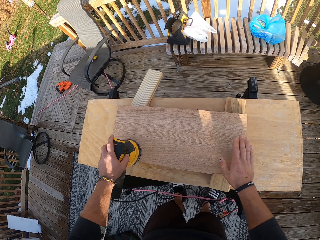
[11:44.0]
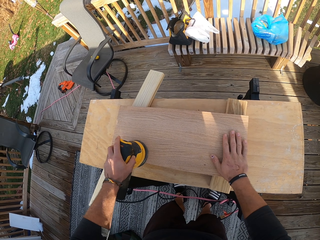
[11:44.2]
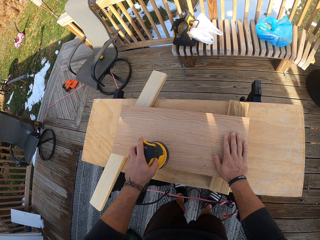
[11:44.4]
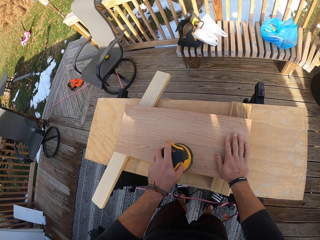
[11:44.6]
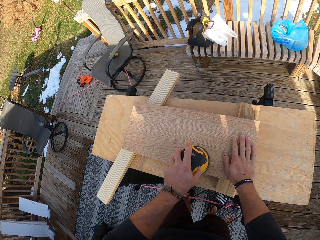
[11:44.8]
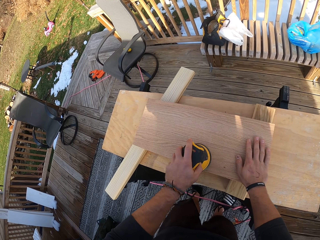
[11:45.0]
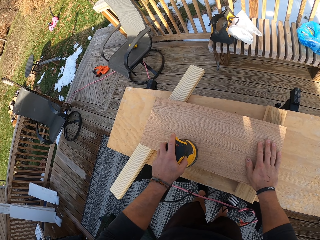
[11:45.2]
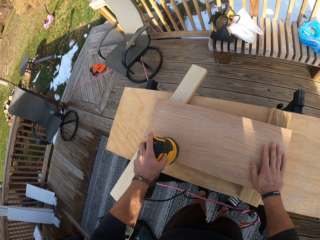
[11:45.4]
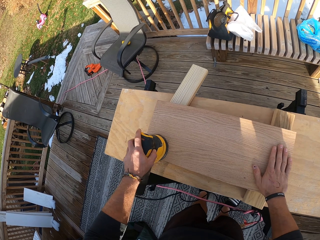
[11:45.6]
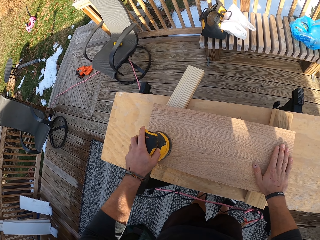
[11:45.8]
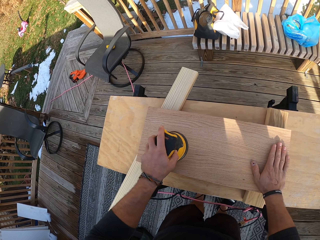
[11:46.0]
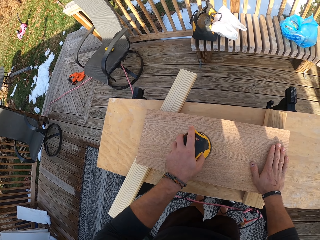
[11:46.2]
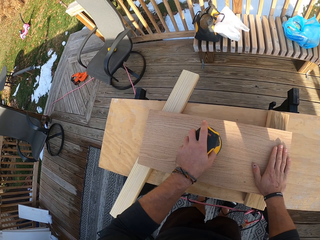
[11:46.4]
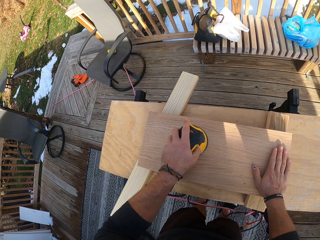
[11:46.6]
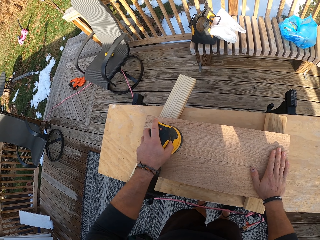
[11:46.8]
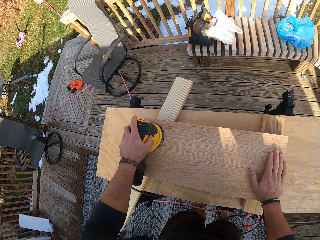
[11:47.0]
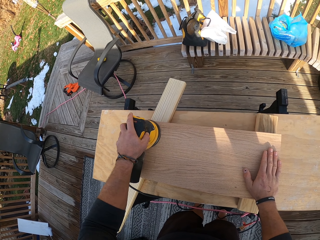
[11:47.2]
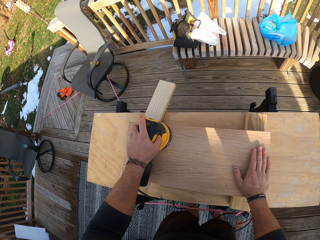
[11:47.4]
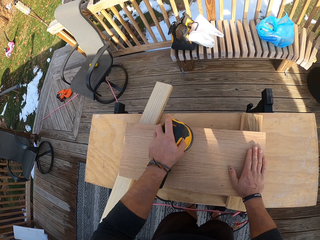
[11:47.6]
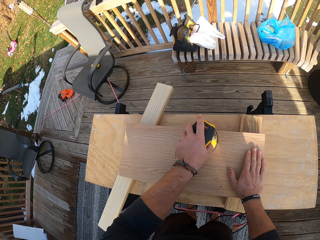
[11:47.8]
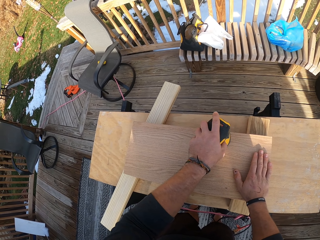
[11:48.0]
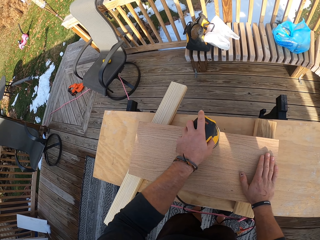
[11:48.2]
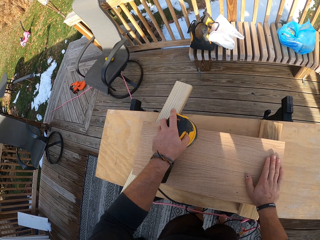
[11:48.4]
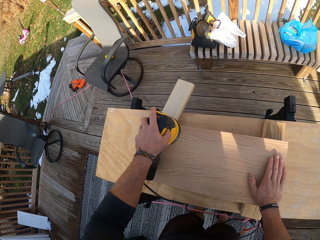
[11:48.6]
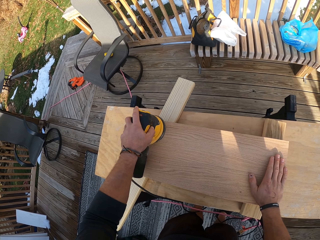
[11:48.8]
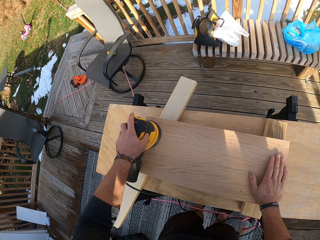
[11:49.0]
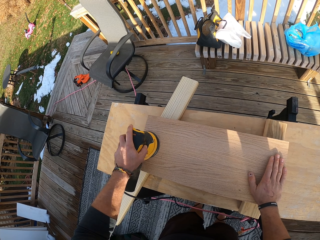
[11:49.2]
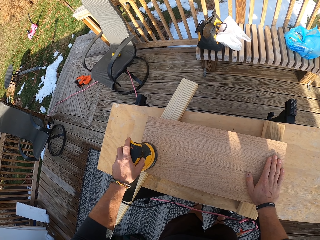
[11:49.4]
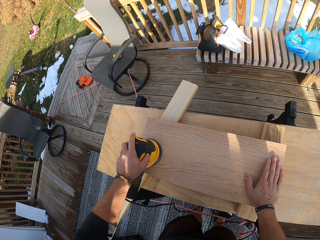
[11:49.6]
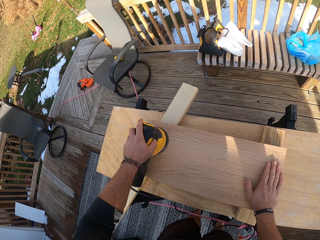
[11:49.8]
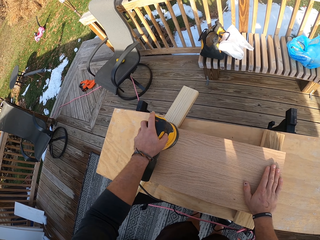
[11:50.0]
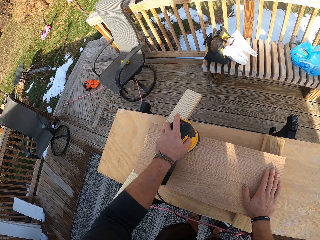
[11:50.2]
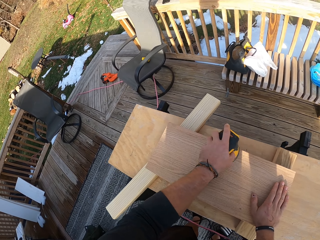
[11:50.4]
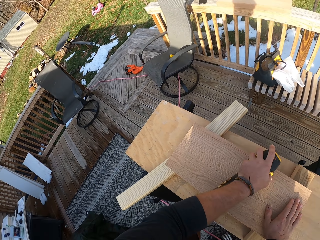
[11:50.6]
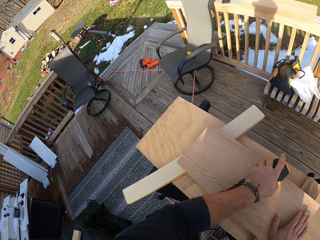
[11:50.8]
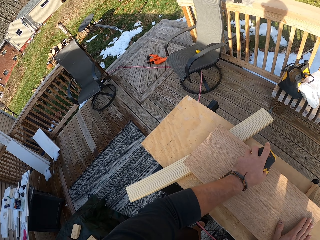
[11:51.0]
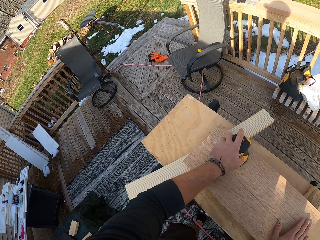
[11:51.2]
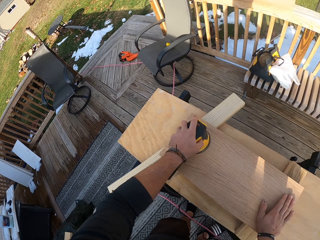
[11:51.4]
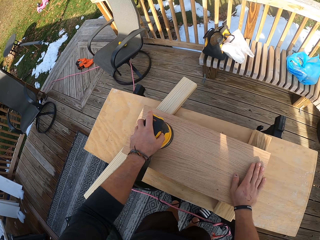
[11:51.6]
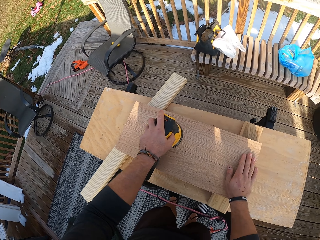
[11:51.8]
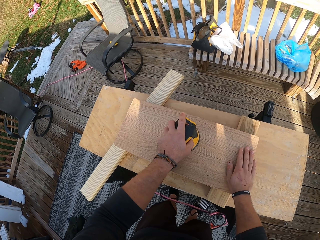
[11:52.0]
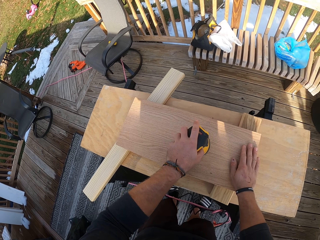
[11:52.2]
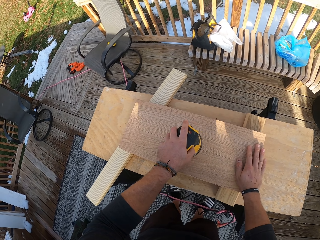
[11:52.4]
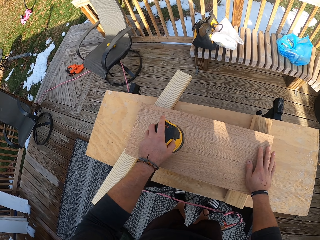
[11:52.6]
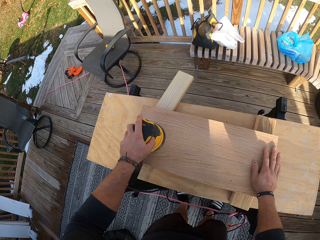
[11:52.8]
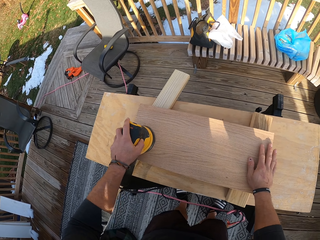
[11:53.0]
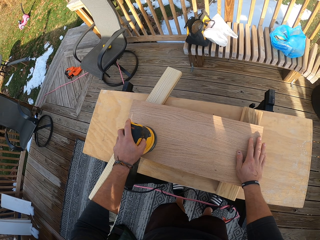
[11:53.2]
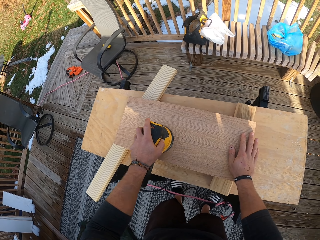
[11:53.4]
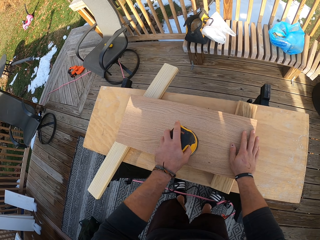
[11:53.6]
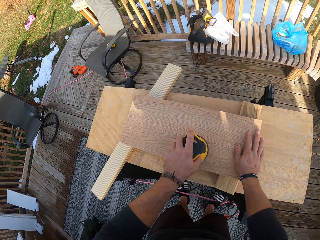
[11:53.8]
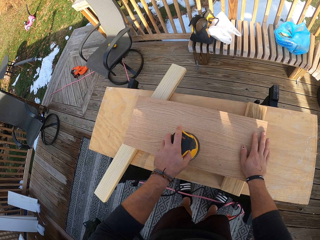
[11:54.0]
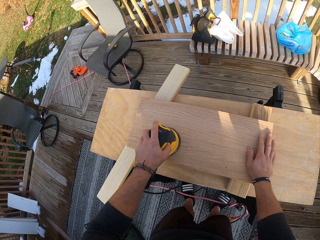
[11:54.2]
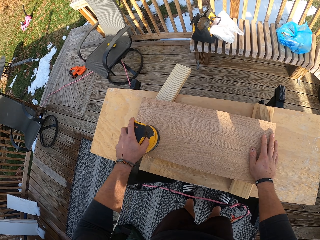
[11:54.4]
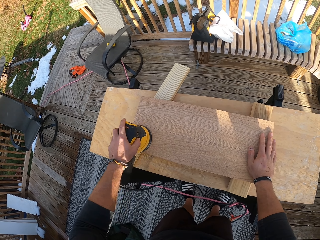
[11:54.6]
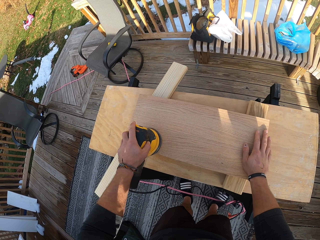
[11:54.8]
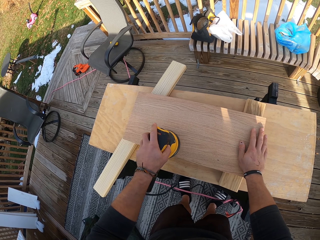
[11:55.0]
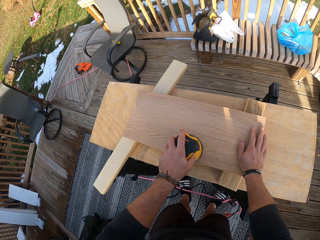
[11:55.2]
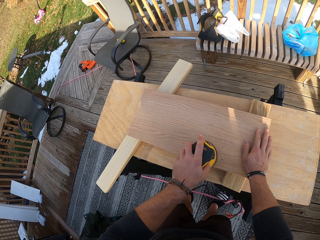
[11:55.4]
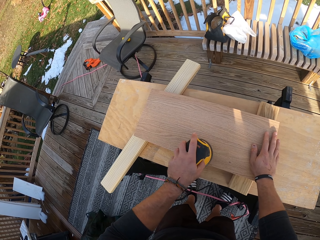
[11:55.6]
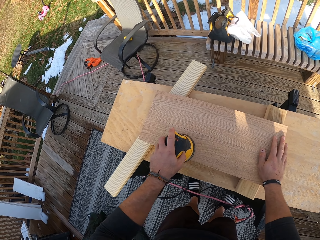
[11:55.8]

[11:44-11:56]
The camera wearer places his right hand on the plank of wood on the table. He smoothens the wood with the sander.

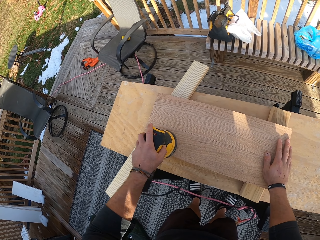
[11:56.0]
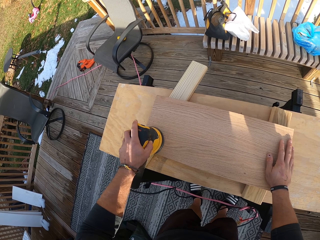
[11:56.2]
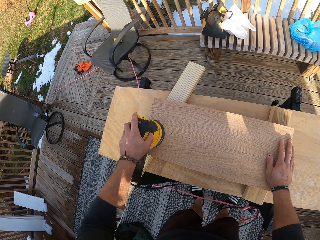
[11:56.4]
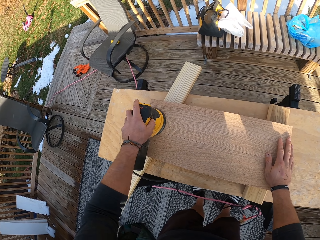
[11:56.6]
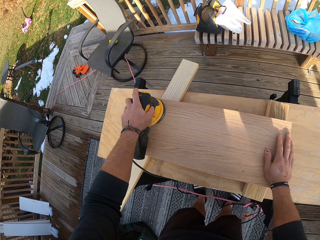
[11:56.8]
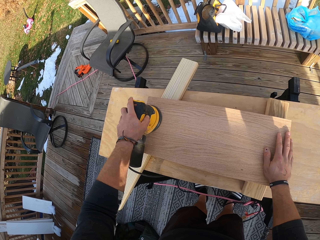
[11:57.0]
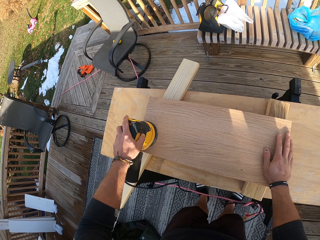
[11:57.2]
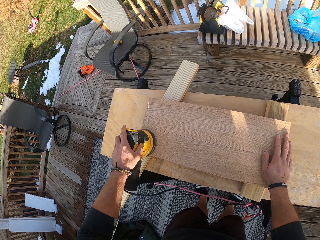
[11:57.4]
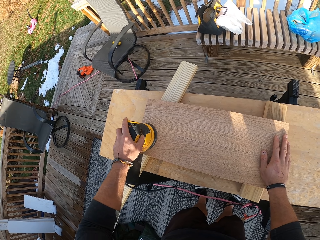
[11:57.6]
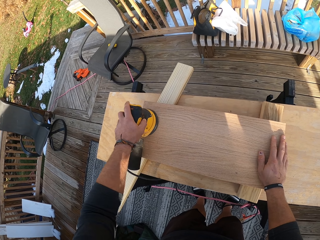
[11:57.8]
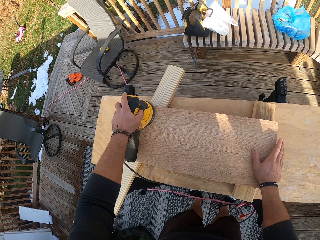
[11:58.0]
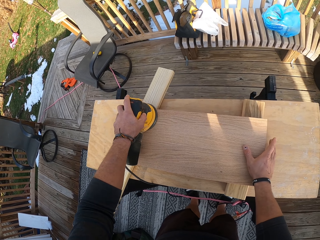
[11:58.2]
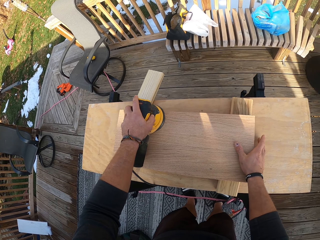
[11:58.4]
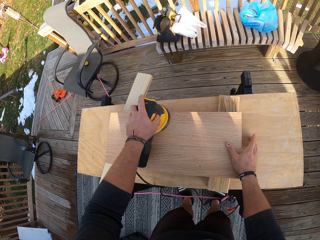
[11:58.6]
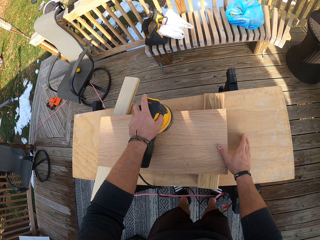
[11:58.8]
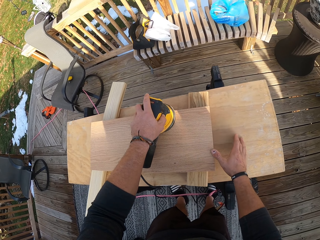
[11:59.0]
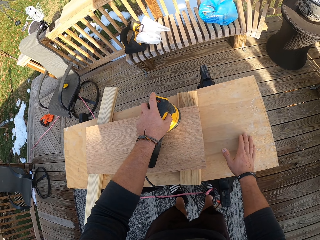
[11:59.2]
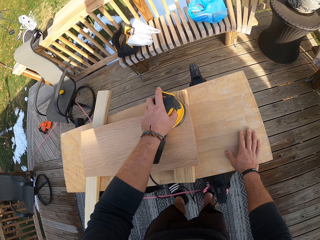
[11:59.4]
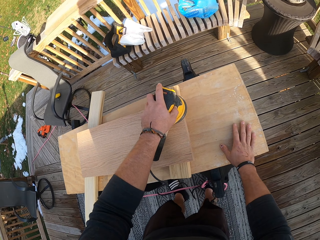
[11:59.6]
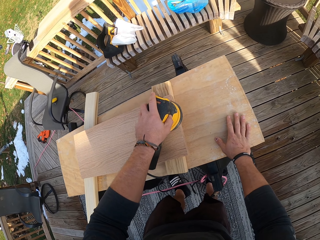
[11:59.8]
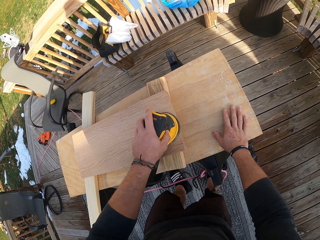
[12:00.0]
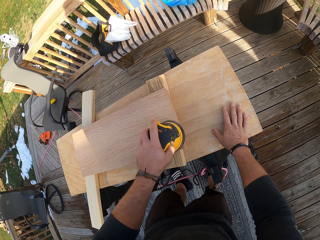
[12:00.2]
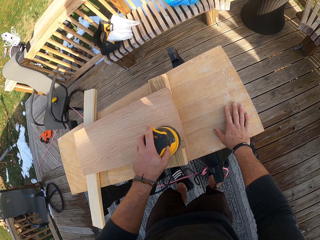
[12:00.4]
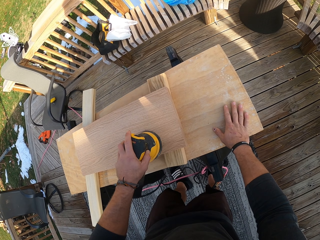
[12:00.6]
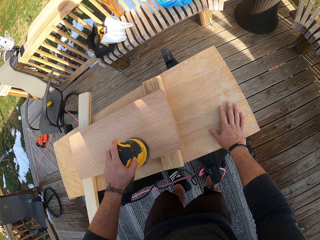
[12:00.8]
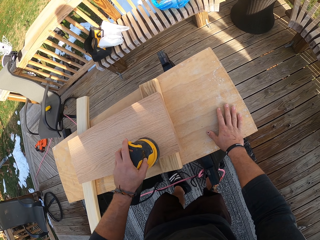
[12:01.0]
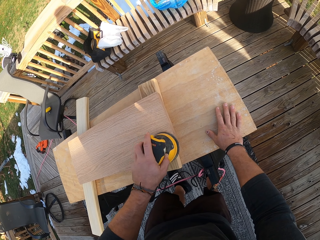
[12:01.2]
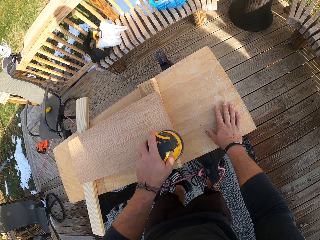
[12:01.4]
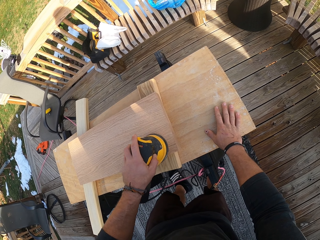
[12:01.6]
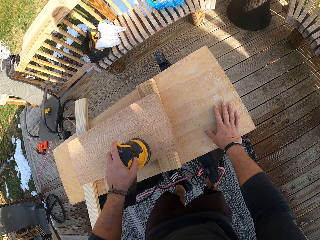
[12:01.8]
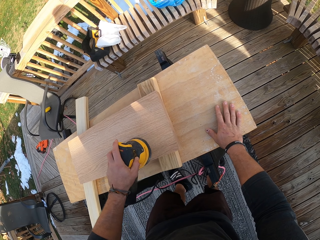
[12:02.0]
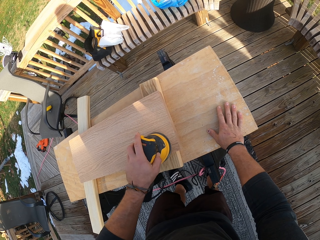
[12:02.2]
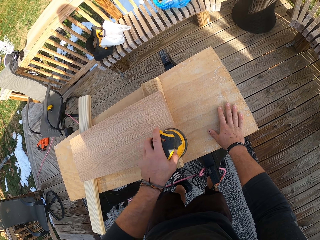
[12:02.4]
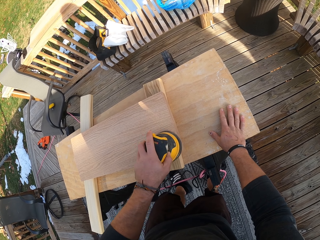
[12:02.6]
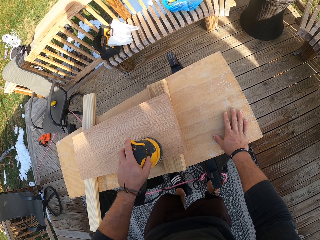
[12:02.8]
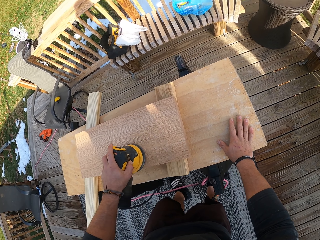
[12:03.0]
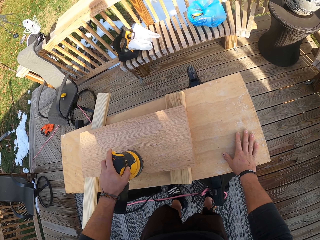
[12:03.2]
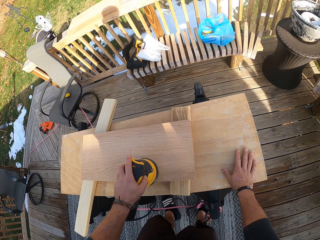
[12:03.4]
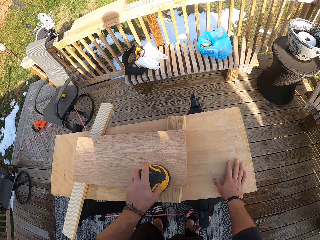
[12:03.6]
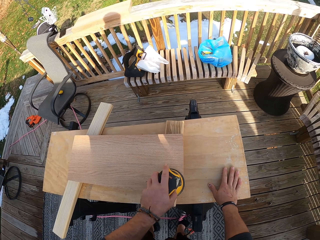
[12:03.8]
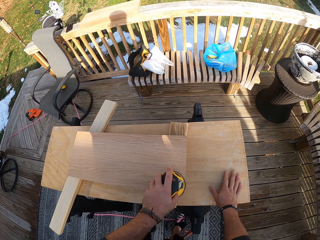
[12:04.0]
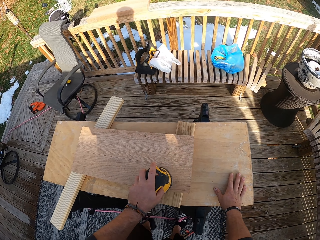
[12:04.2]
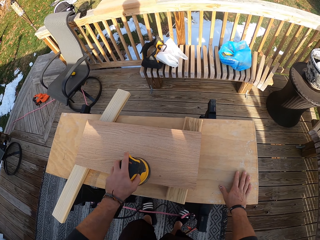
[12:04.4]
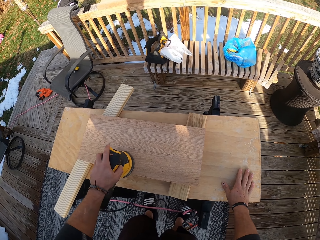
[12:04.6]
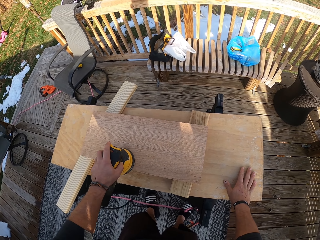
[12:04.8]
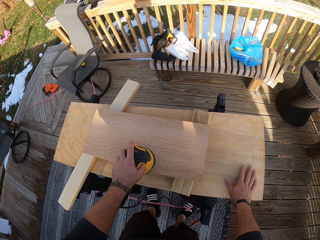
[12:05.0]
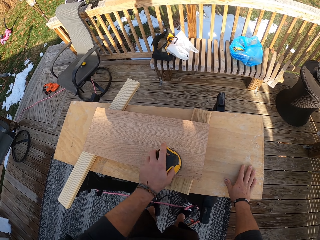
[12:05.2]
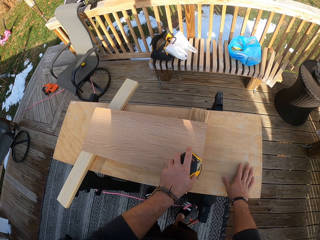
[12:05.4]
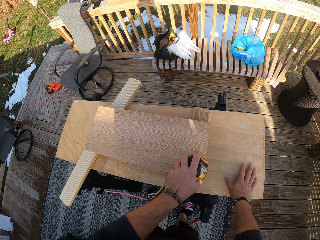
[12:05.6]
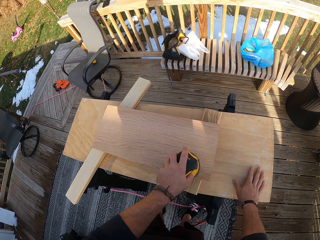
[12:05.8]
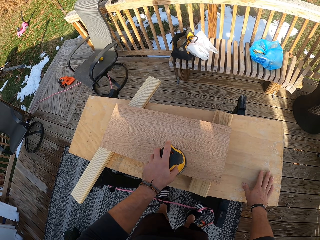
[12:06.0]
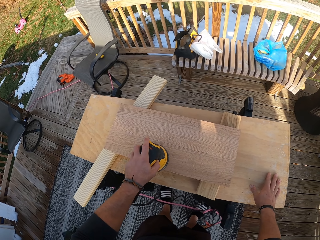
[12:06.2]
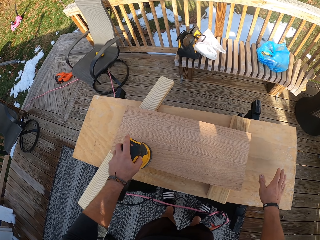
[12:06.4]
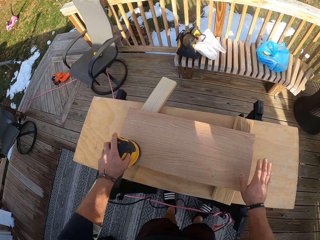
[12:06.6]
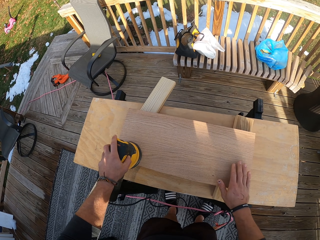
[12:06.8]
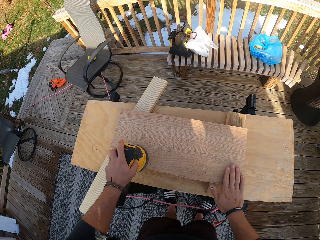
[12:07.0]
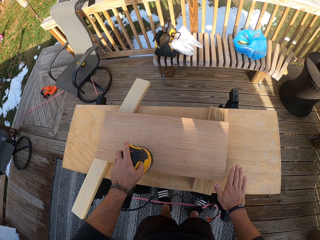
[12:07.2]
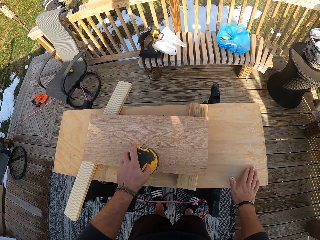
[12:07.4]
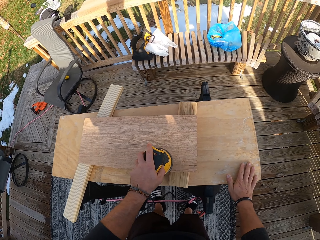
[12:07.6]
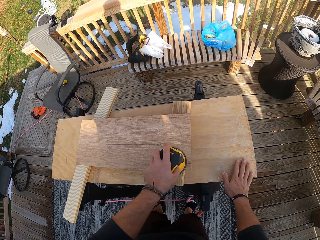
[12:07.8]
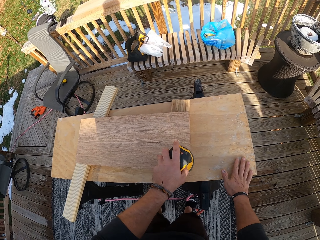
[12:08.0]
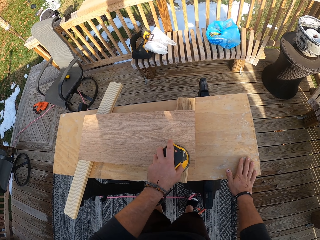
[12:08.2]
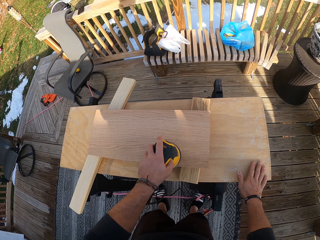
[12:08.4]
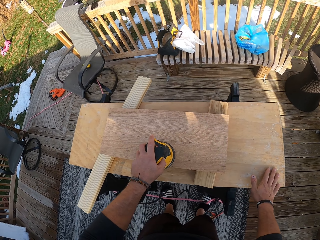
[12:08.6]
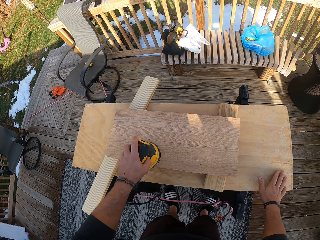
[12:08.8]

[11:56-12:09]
The camera wearer places his right hand on the table. He smoothens the wood with the sander. He touches the plank of wood on the table with his right hand. He places his right hand on the table. He smoothens the wood with the sander.
